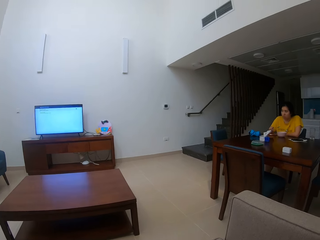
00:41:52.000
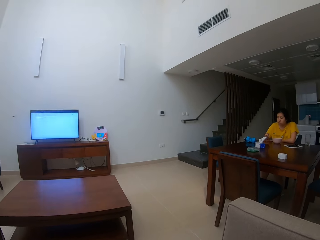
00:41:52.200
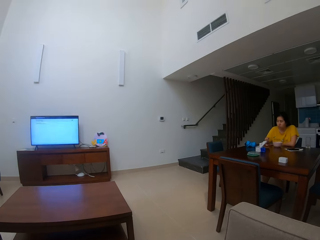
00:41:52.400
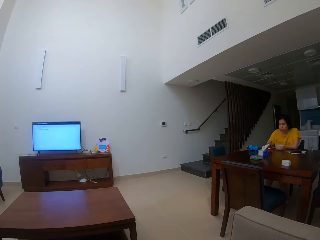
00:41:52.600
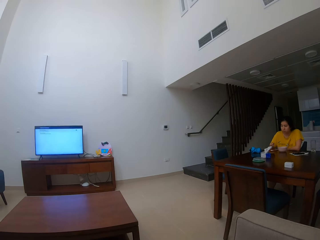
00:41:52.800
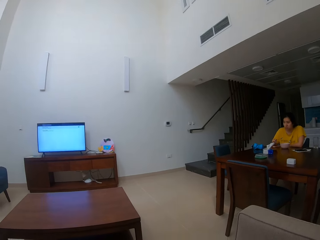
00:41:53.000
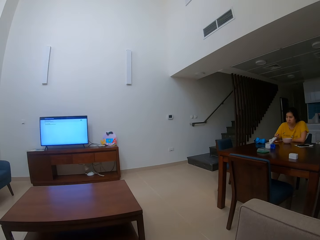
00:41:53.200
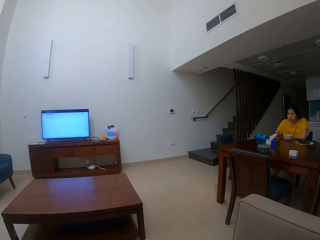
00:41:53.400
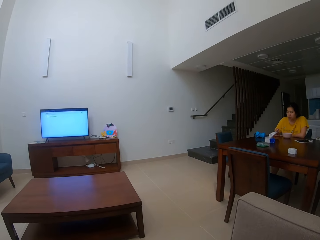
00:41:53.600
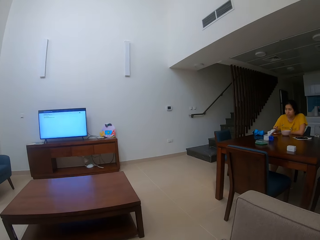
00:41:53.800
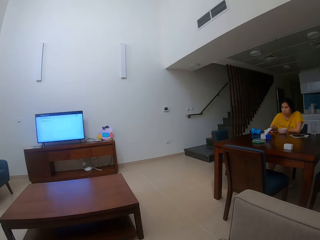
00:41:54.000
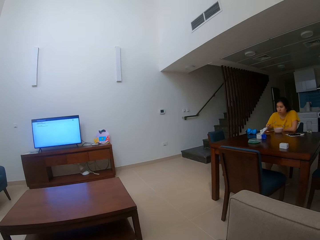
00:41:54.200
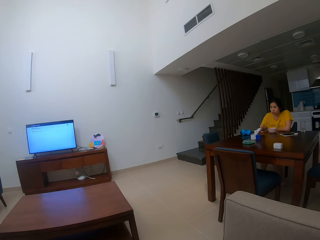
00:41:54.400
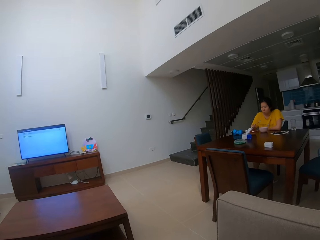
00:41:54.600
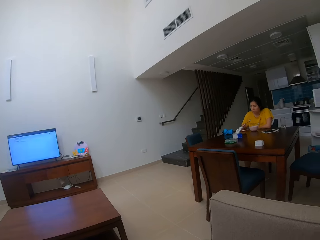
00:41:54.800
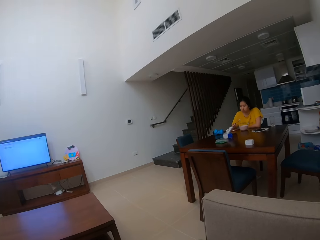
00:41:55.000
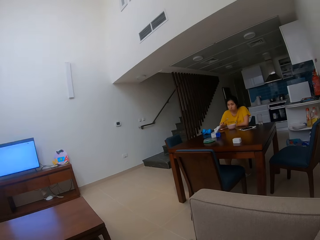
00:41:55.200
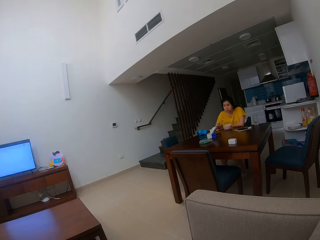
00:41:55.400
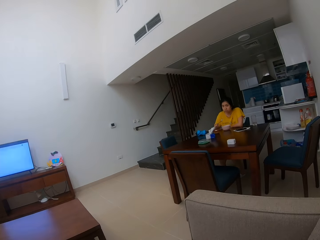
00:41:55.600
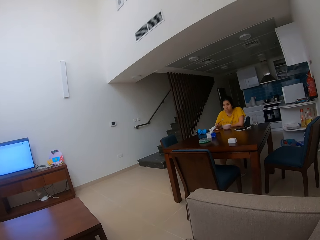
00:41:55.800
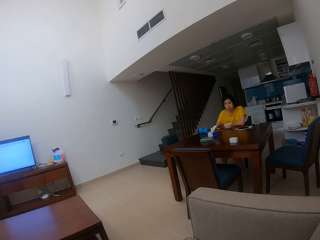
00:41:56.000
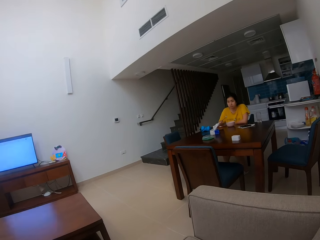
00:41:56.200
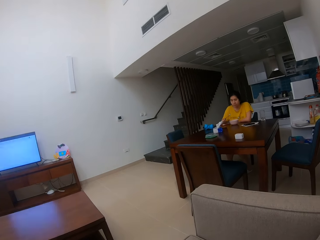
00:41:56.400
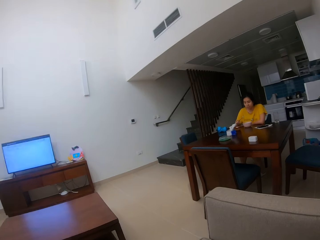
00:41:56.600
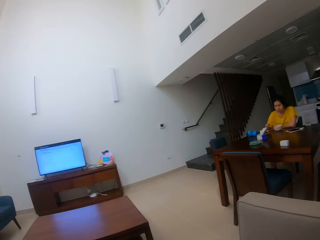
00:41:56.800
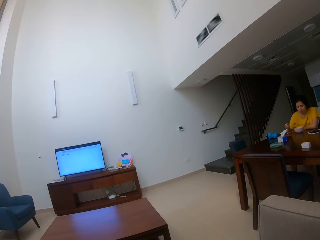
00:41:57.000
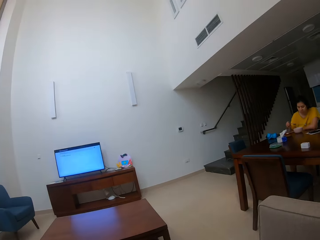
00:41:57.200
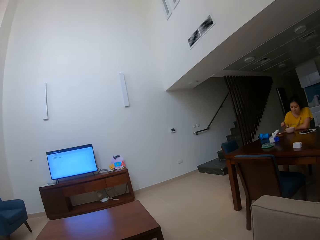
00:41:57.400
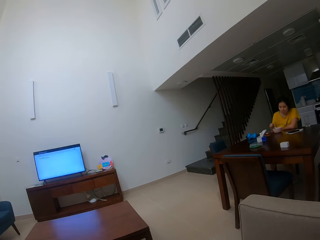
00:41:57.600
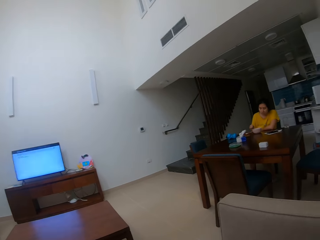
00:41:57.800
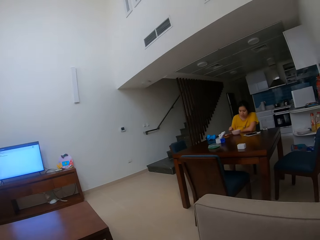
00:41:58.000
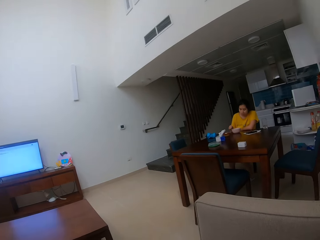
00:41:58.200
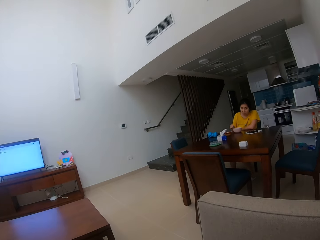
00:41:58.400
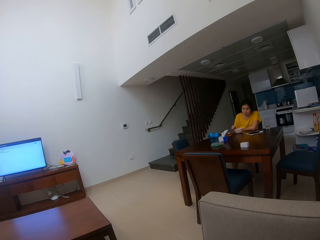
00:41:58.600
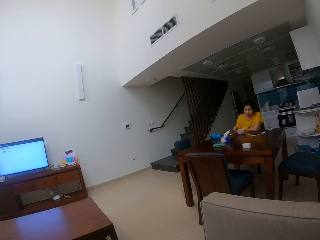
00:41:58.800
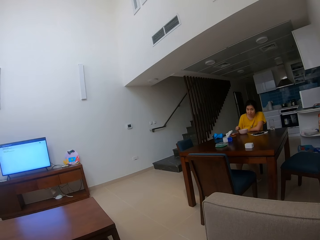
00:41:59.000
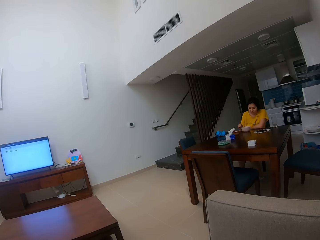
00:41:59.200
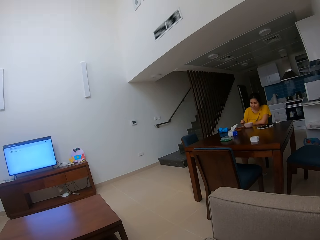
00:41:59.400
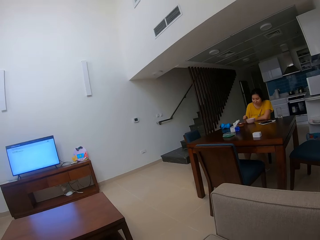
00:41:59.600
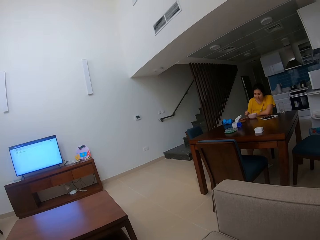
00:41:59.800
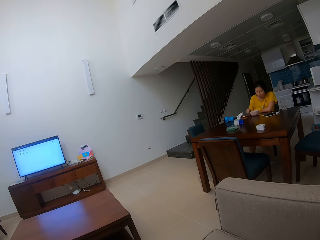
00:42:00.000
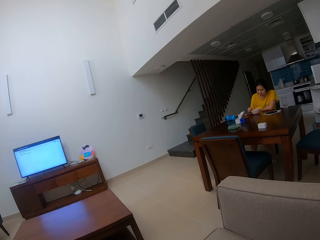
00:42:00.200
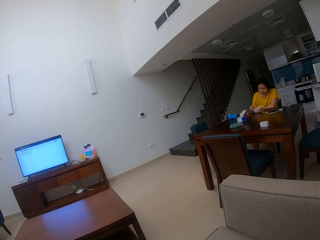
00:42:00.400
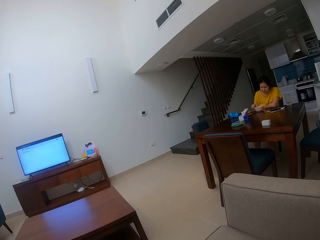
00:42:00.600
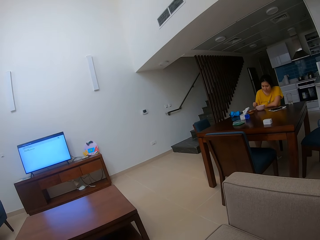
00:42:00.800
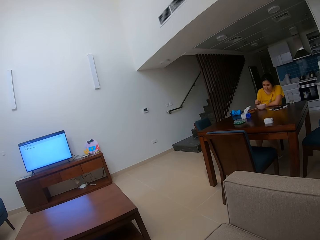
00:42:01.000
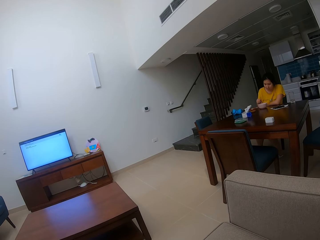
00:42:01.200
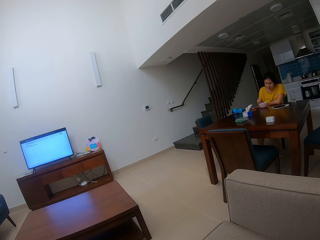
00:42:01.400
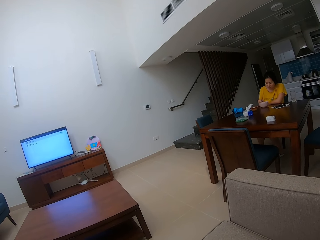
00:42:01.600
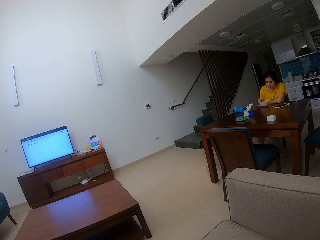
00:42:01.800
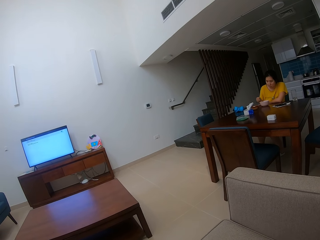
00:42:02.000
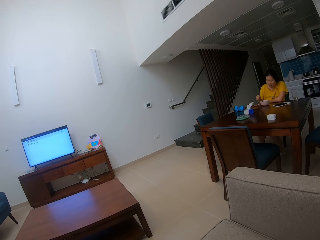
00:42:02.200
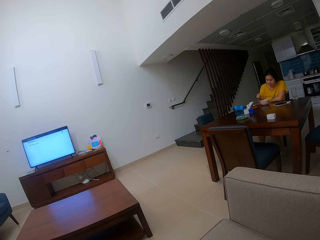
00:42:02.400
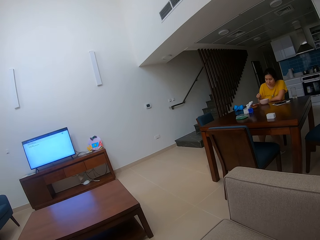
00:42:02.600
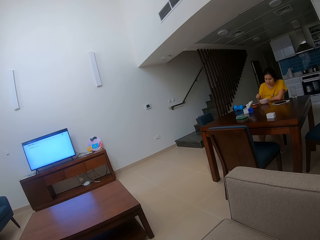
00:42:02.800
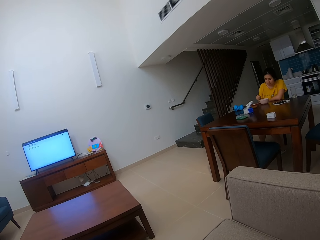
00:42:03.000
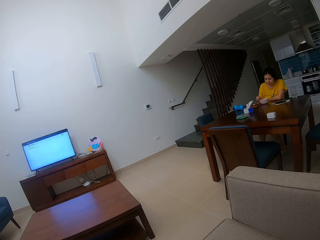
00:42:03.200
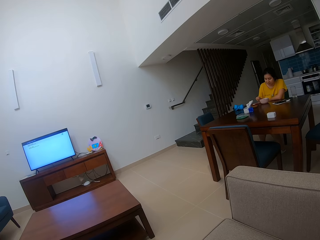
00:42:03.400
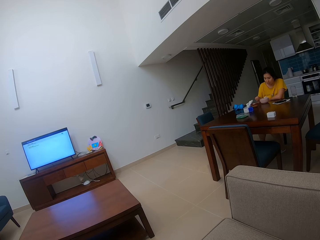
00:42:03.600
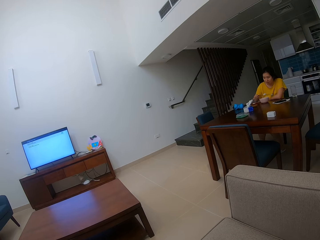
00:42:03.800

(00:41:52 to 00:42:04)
The camera wearer talks to a person. They stare at the person.

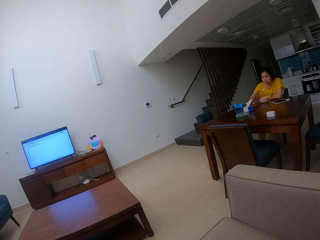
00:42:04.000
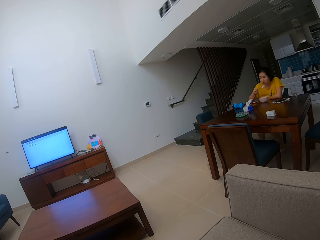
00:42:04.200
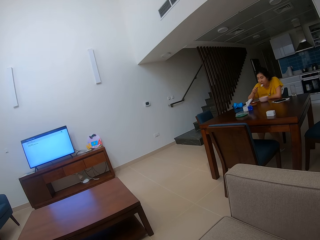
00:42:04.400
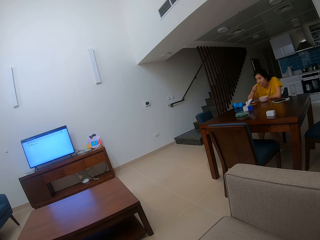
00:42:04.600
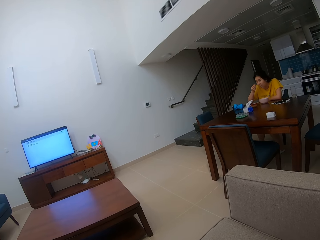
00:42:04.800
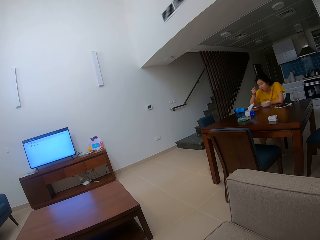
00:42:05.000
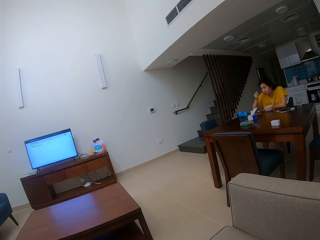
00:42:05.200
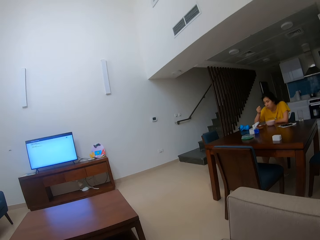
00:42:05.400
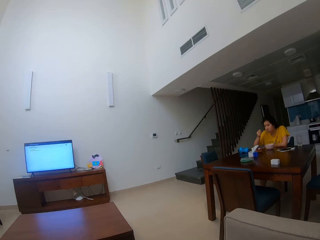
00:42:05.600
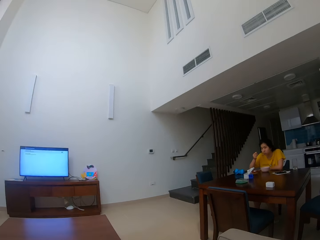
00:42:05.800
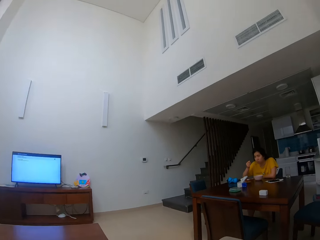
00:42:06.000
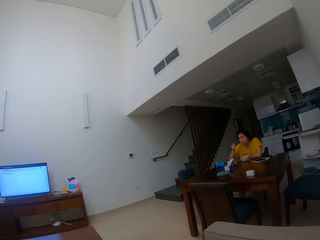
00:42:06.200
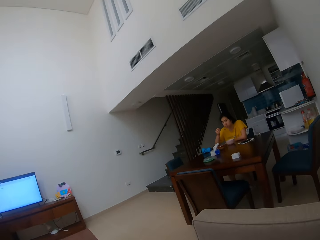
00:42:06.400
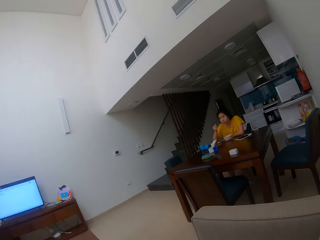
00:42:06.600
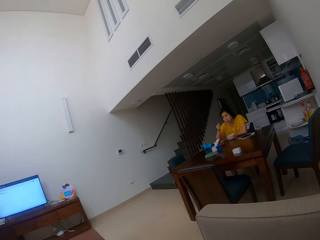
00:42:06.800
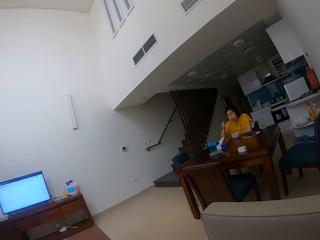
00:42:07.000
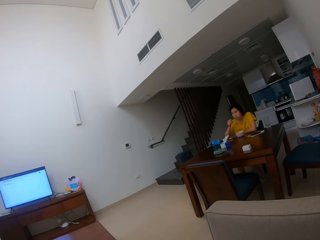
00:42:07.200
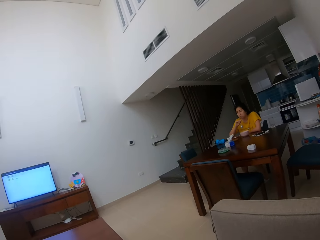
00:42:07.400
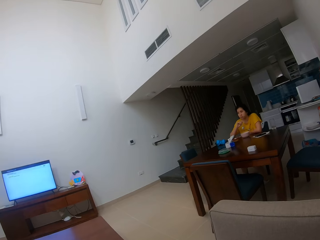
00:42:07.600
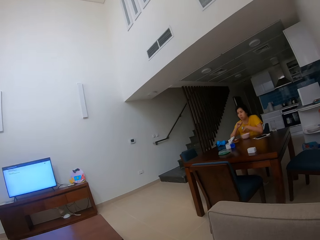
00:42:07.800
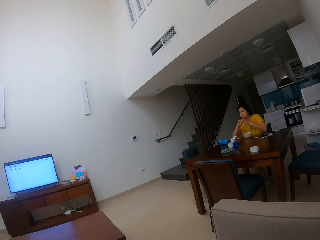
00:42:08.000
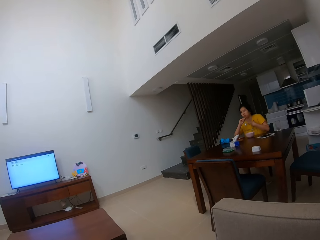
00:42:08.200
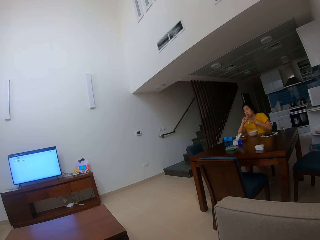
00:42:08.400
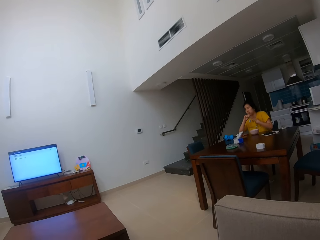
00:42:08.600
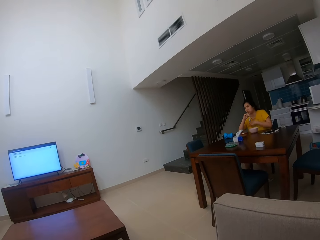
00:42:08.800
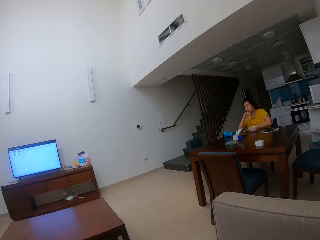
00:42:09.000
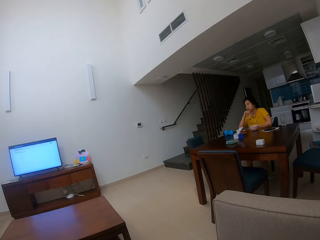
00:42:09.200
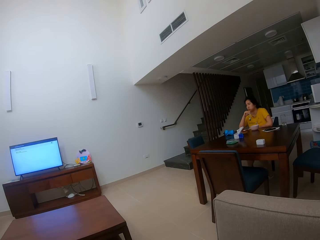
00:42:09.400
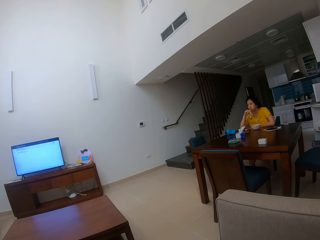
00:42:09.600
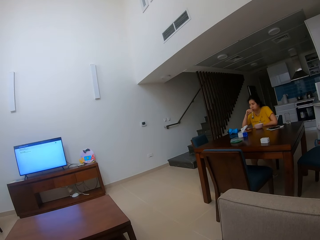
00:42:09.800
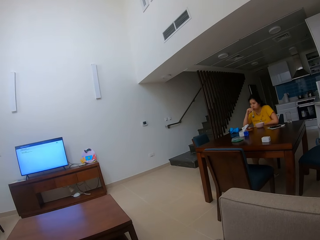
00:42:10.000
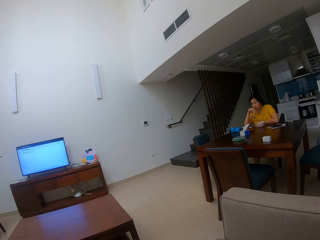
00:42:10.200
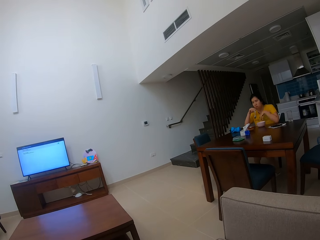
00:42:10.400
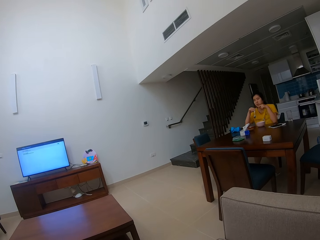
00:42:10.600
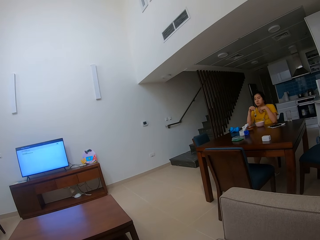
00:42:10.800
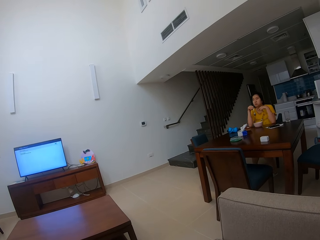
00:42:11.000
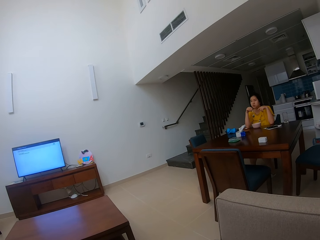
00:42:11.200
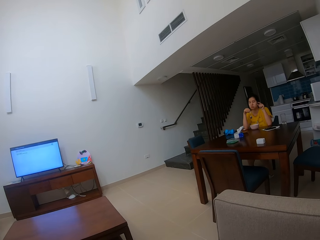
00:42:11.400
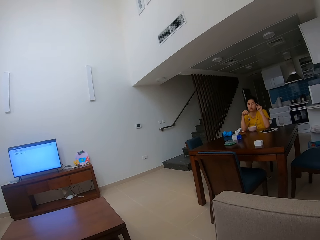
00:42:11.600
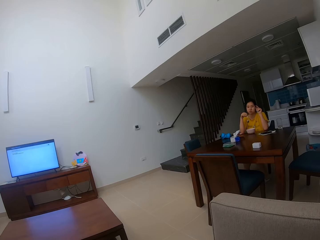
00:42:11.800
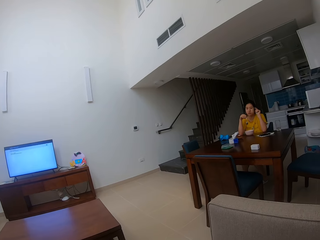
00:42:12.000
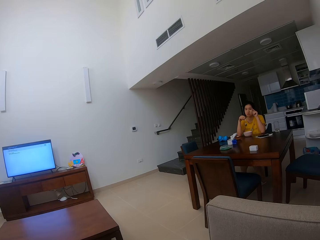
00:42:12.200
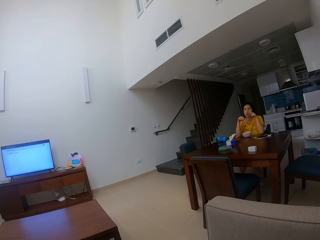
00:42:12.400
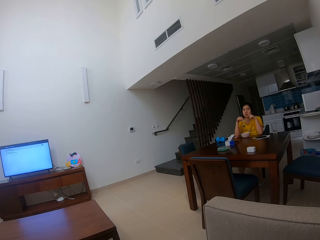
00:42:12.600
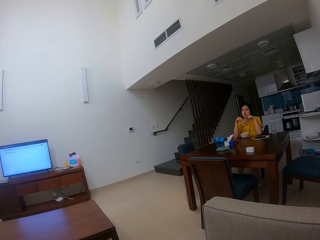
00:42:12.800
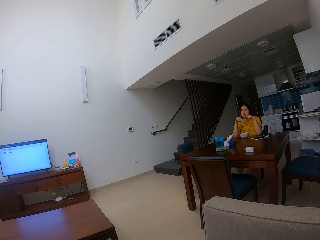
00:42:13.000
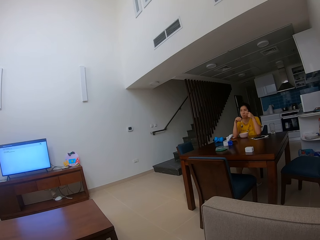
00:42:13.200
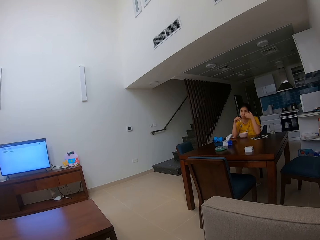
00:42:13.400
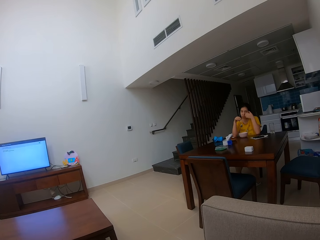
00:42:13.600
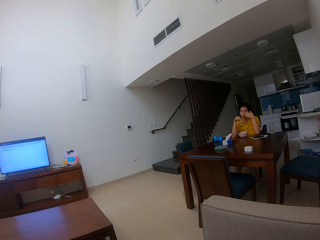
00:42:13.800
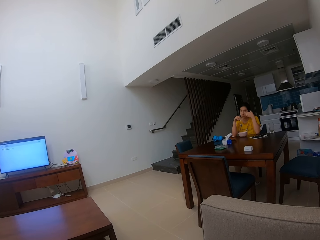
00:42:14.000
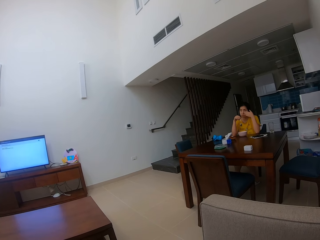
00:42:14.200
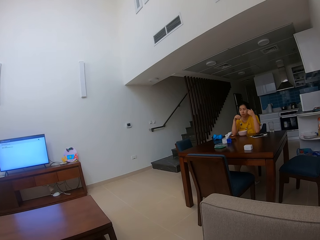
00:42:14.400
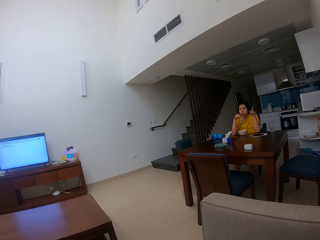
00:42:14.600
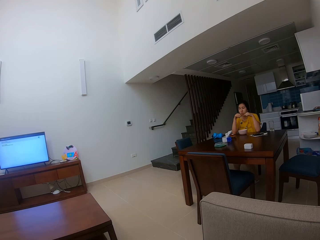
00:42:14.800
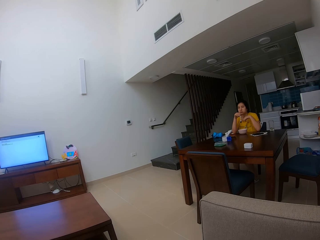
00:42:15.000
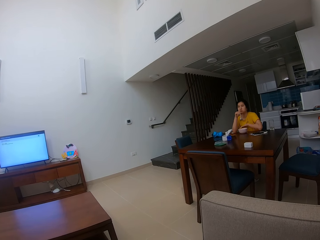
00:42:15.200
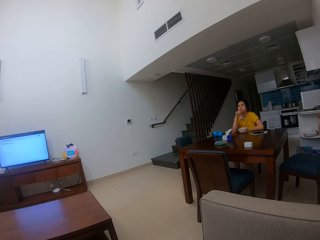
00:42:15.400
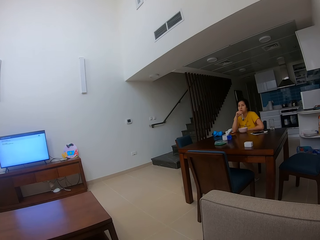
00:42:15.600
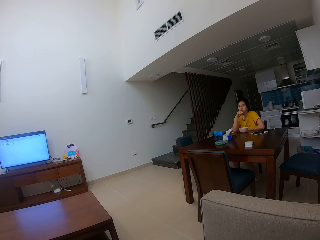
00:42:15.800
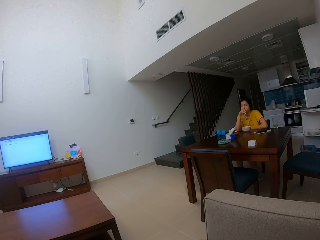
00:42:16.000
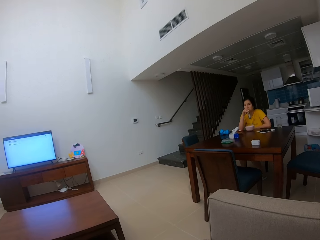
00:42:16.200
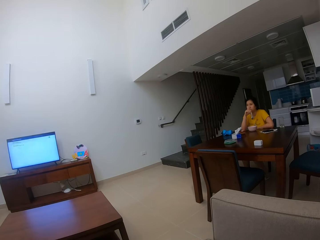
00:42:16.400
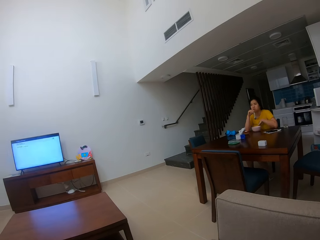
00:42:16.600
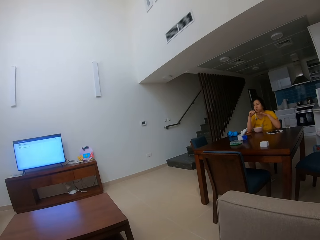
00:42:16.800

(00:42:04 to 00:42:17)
A person eats the food with a spoon. The camera wearer talks to the person. The person talks to the camera wearer.
